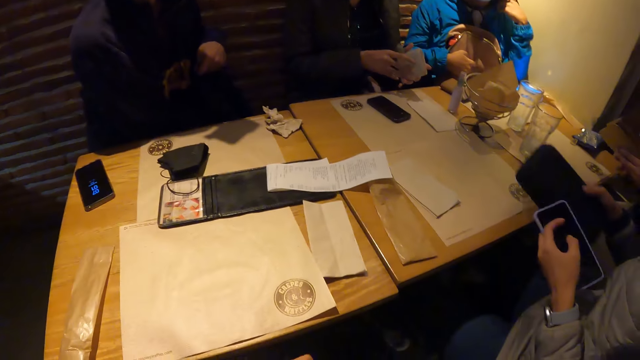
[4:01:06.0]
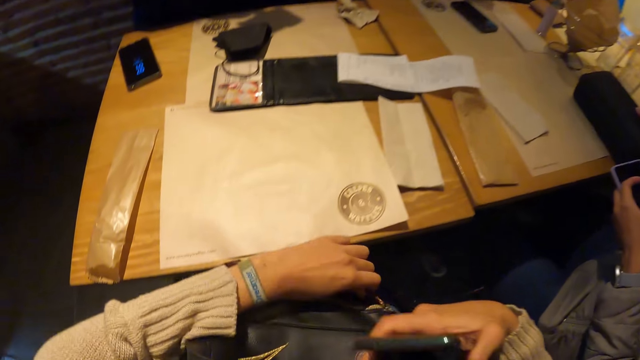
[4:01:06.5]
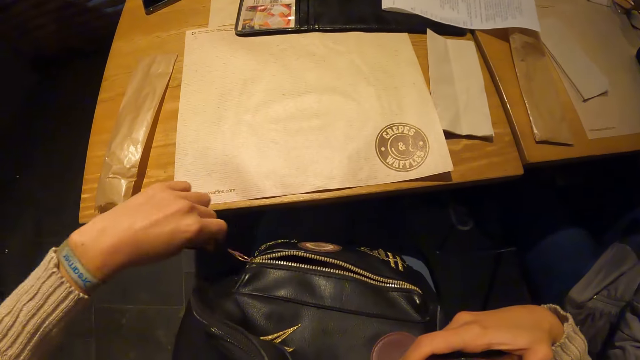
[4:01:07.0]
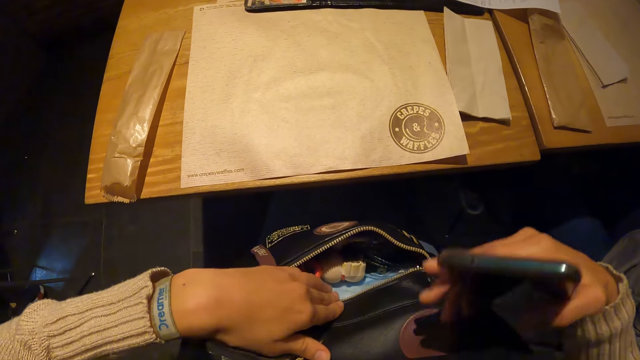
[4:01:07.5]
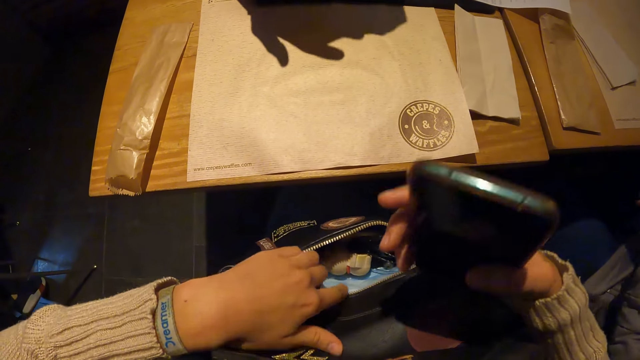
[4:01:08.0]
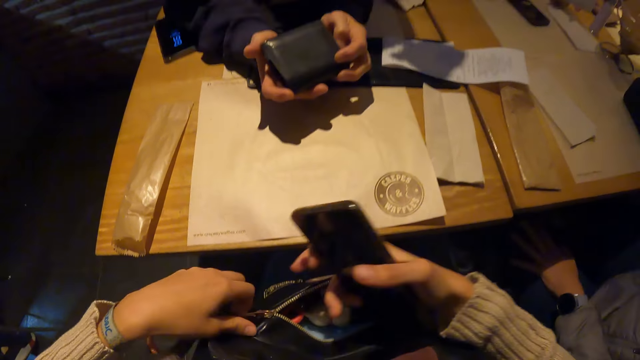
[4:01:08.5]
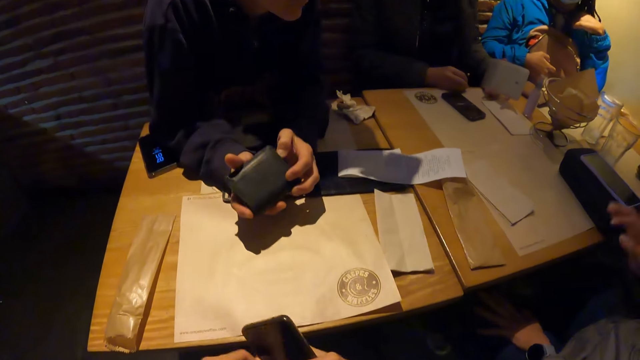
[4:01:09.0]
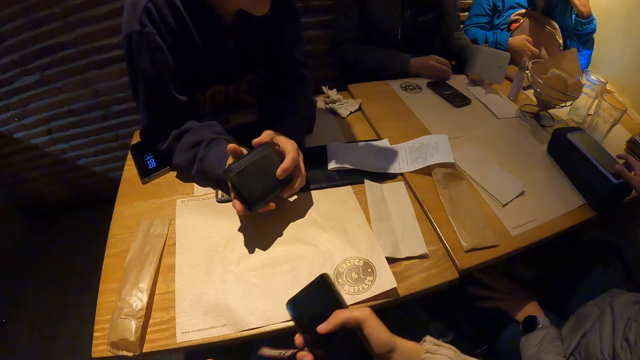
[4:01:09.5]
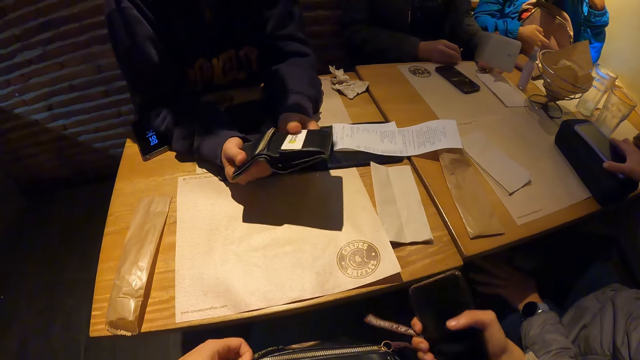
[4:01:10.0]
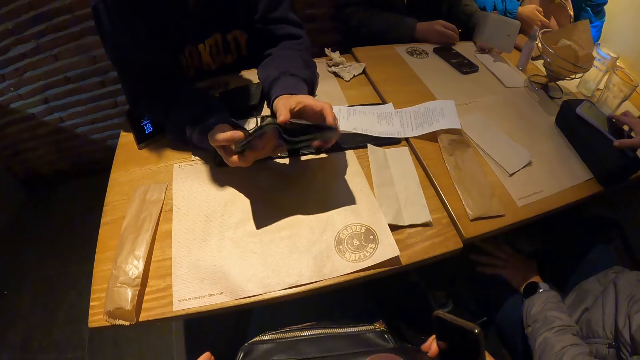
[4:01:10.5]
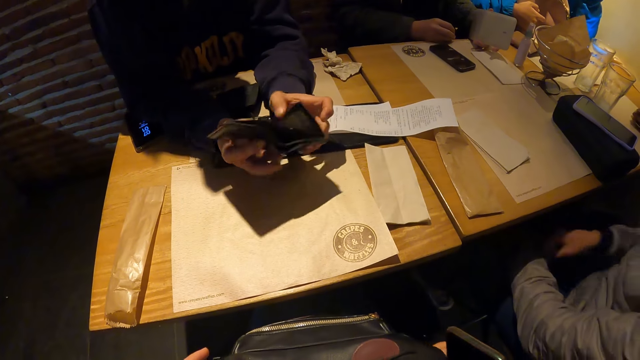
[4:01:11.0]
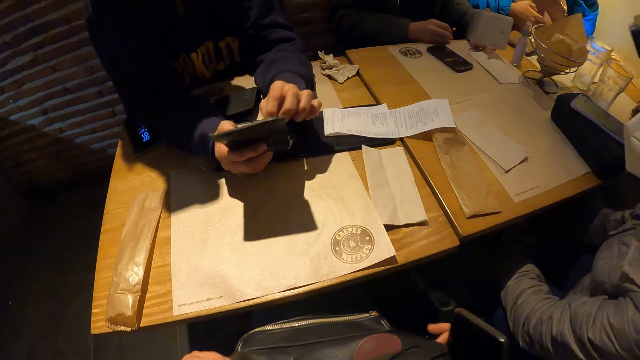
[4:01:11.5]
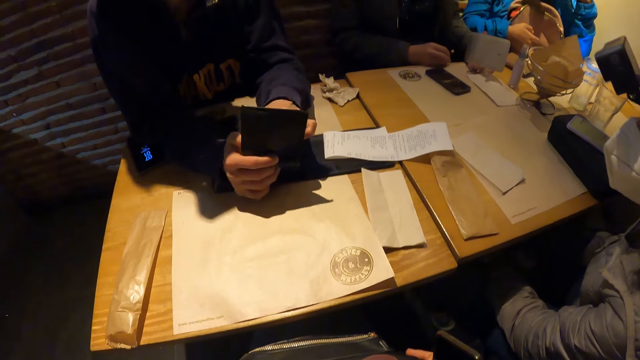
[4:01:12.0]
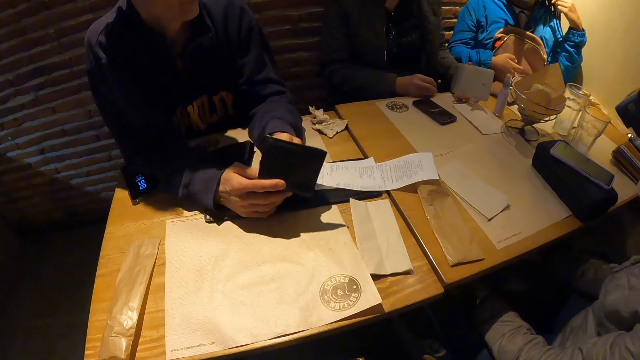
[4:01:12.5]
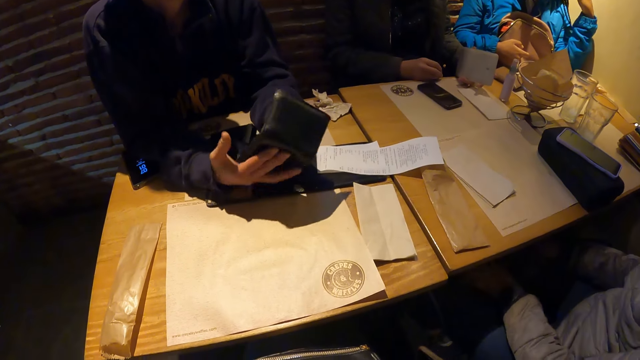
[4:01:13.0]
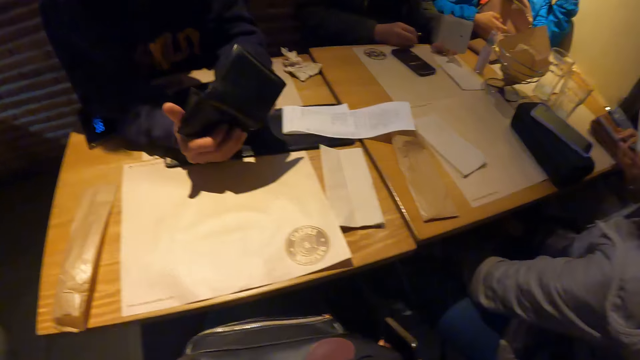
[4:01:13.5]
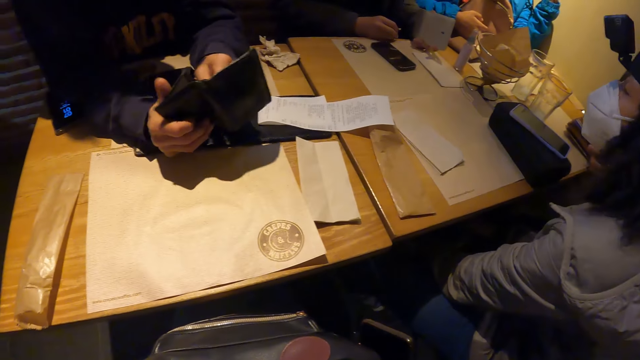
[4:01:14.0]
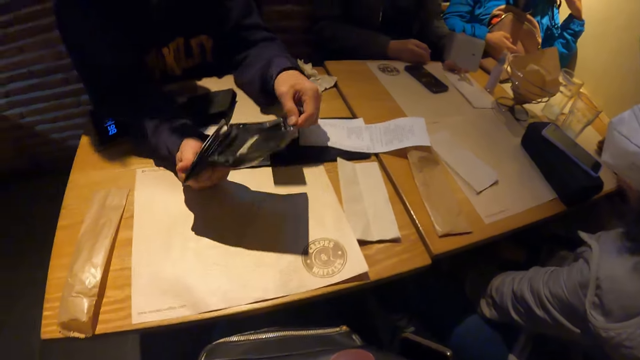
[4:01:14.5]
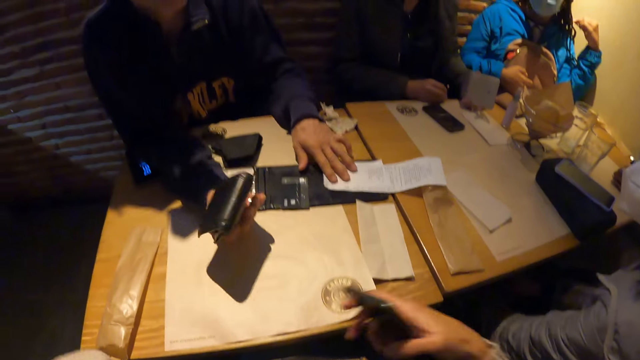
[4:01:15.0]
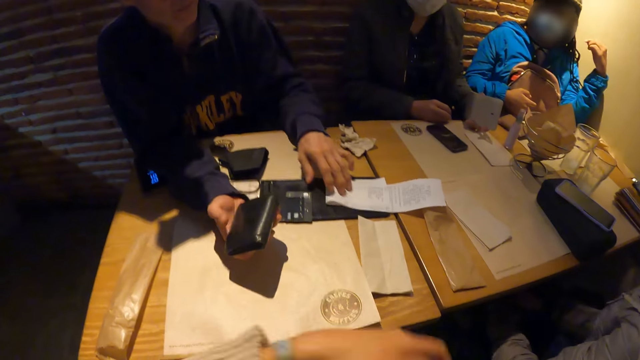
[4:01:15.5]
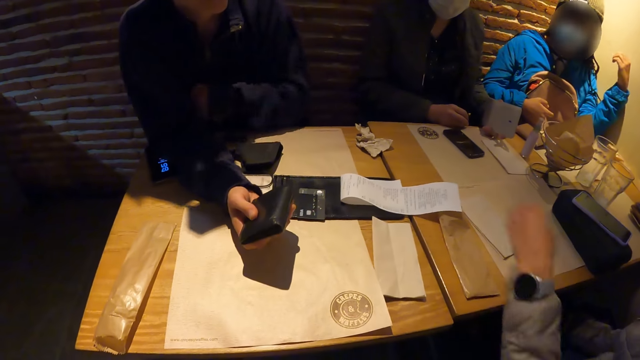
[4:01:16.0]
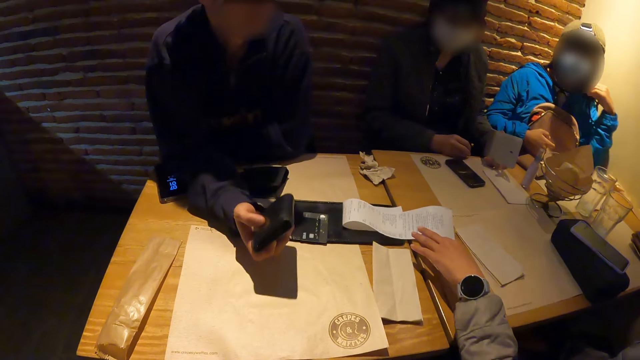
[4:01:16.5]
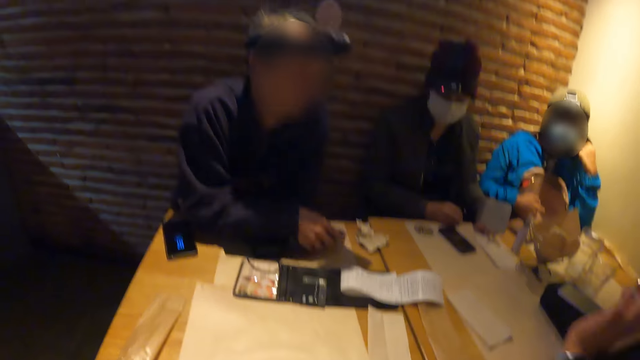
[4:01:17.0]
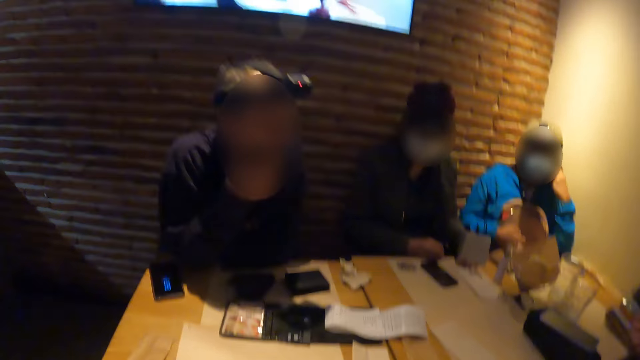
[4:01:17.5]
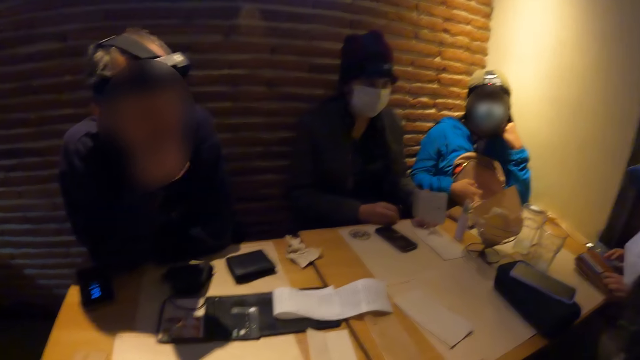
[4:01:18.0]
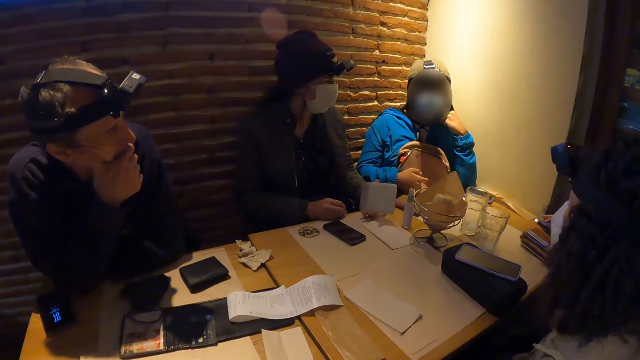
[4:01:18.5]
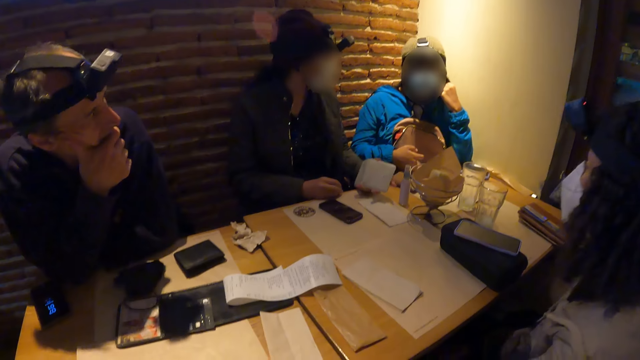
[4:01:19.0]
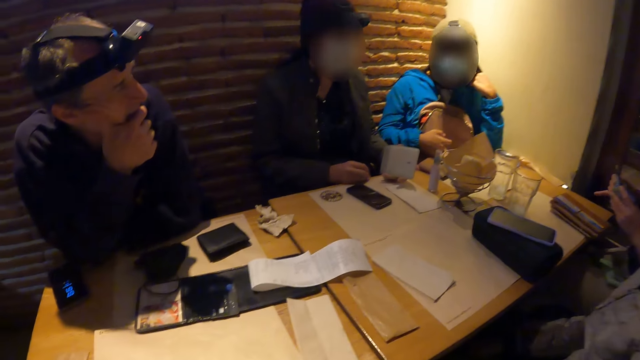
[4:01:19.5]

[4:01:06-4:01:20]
A woman picks up a pouch from her lap with her right hand. The woman places the pouch in her right hand on the table. The camera wearer opens a bag on her lap with her left hand. A man holds a wallet in both hands. The camera wearer closes the bag on her lap with her right hand. The woman adjusts the phone on the pouch on the table with her right hand. The man opens the wallet with both hands. The camera wearer interacts with the group of people at the table. The man opens the wallet, pulls out a card from the wallet in his right hand with his left hand, and places the debit card on the check presenter with his left hand. The woman touches the receipt with her left hand. The man places the wallet on the table with his right hand. Another woman picks up the phone on the table with her right hand.

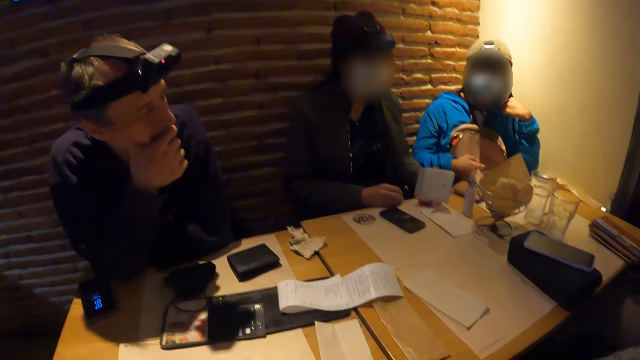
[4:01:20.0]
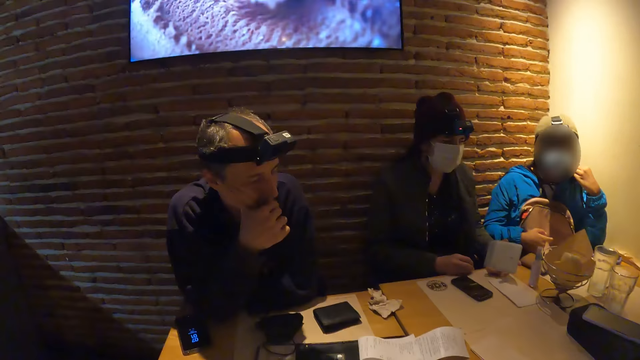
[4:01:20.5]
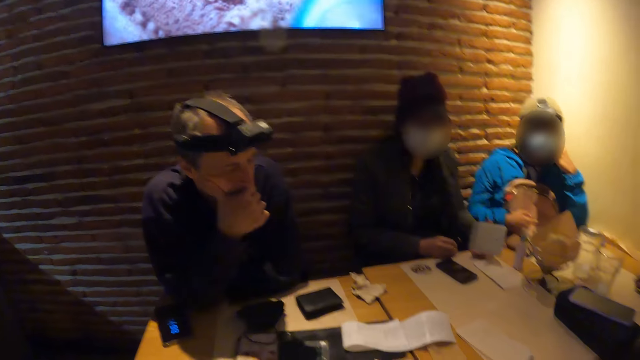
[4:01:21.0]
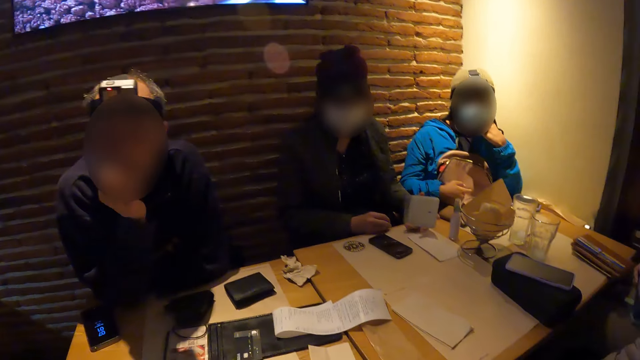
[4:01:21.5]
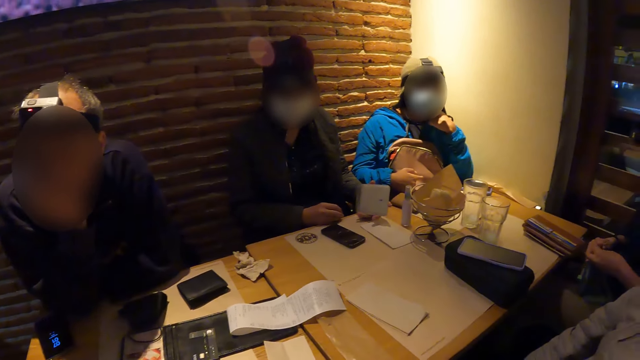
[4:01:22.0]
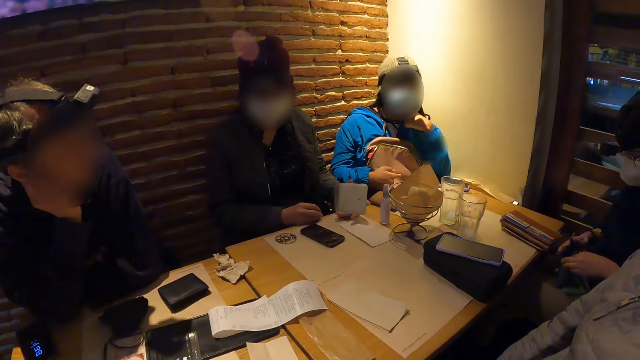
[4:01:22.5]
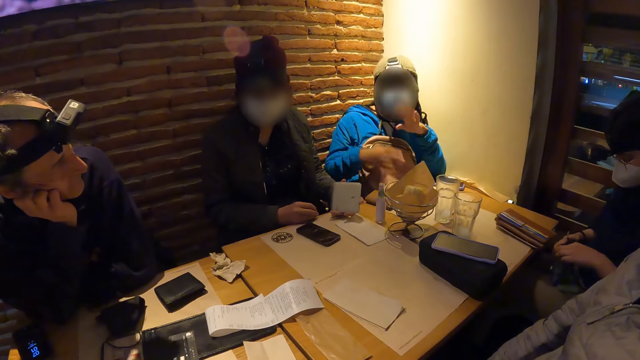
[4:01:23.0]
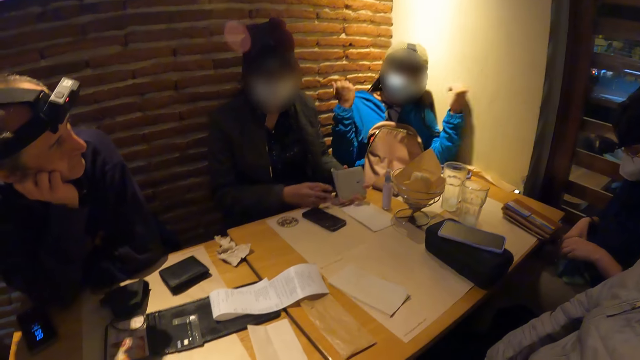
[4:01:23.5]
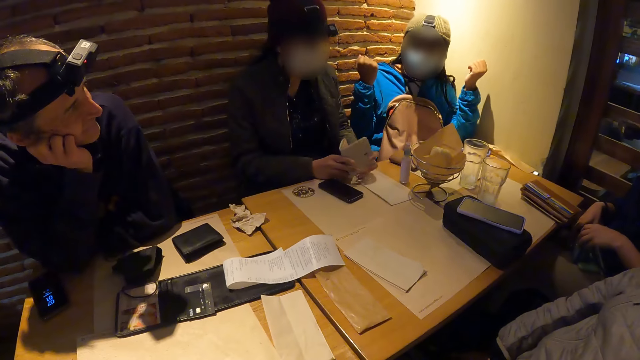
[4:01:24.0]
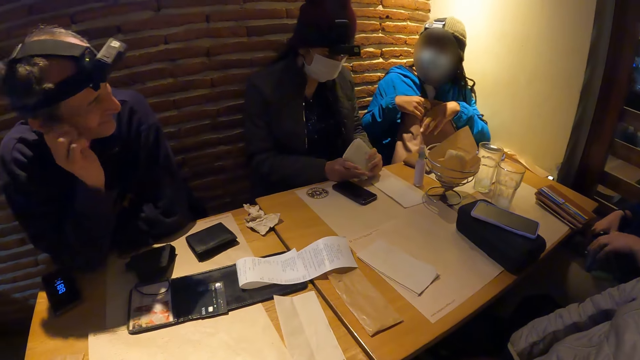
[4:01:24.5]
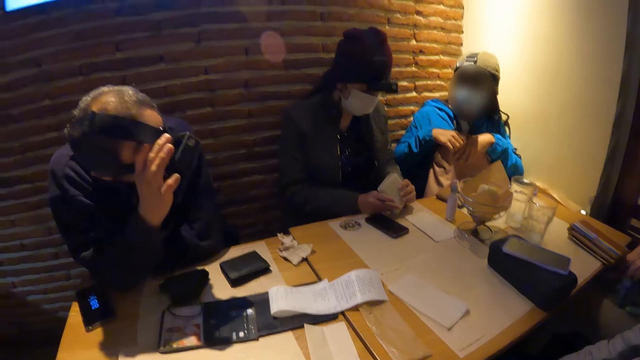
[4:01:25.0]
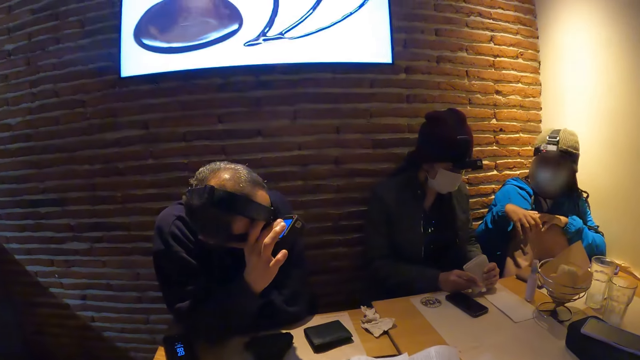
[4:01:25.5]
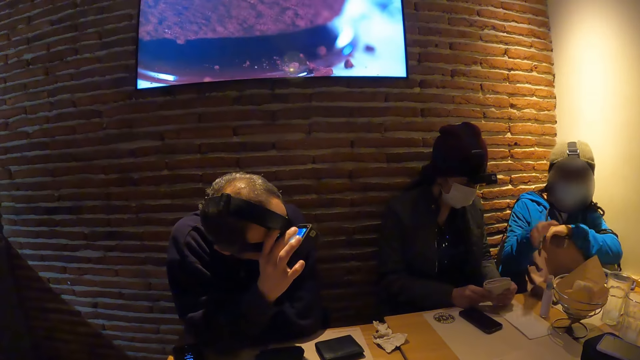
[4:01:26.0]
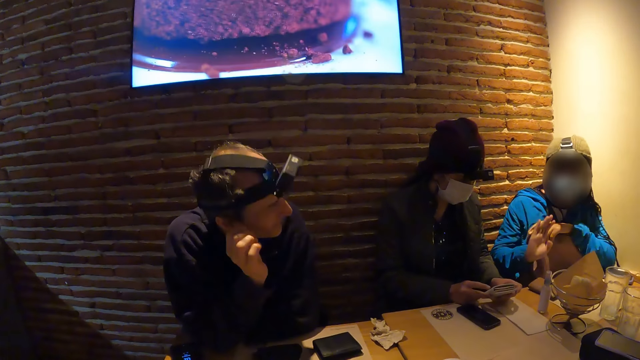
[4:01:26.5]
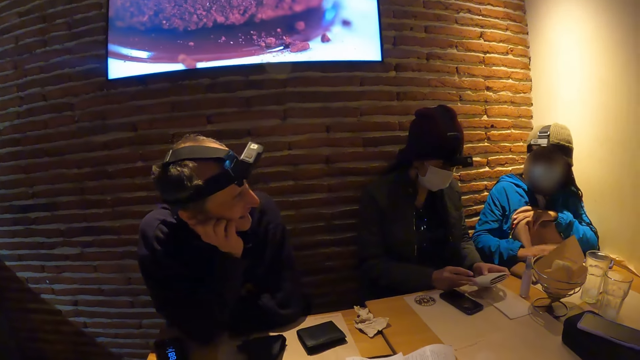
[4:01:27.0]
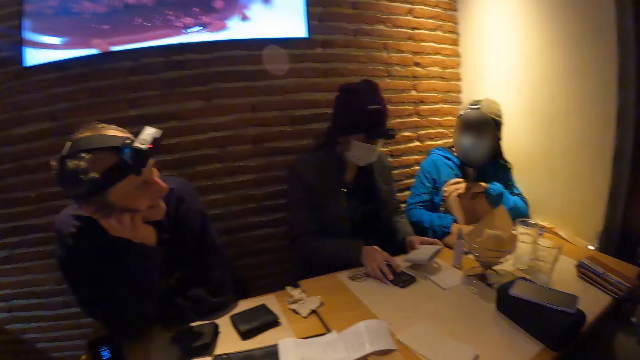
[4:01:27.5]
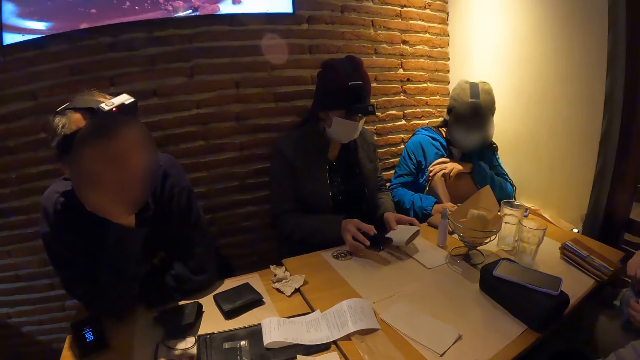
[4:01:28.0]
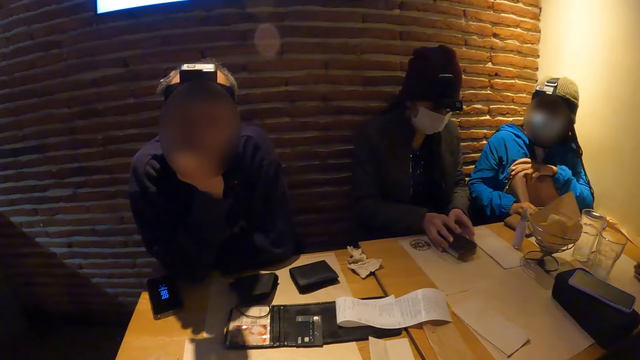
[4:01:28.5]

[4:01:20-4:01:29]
A woman opens a purse on her lap with both hands. The camera wearer looks around. Another woman holds a wallet with both hands. A man operates a camera on his head with his right hand. The man interacts with someone. The other woman holds the wallet in both hands, picks the phone from the table with her left hand, moves the wallet in her left hand under the phone in her right hand, and places the phone in her right hand on the wallet on the table.
